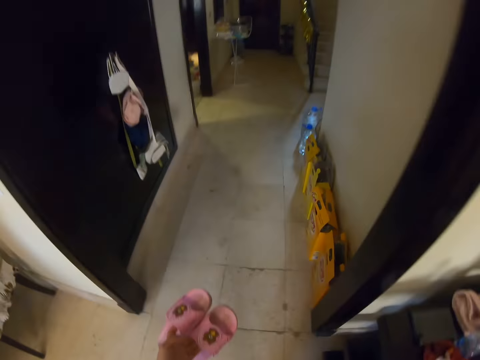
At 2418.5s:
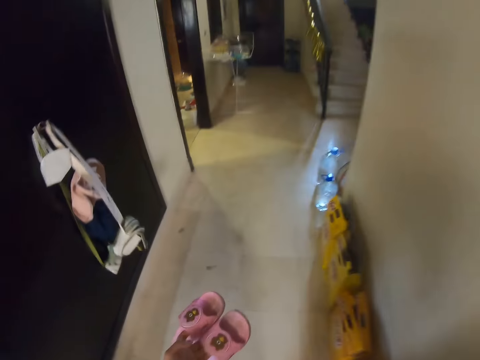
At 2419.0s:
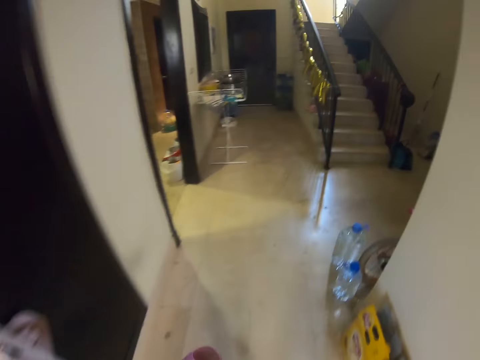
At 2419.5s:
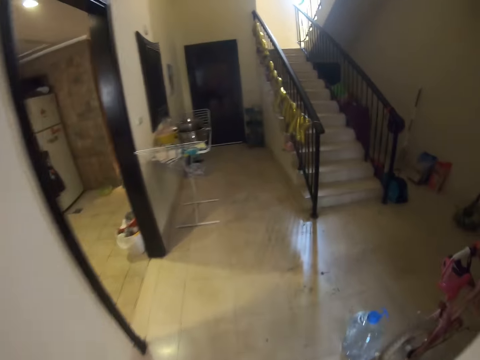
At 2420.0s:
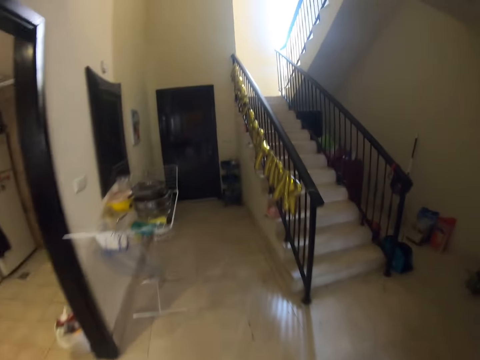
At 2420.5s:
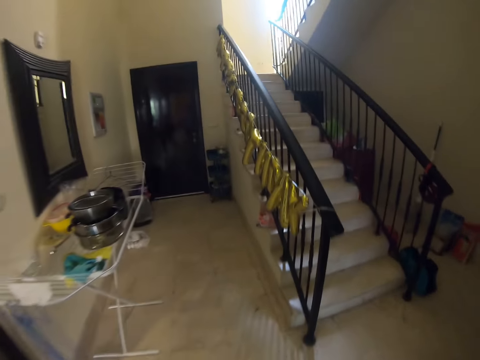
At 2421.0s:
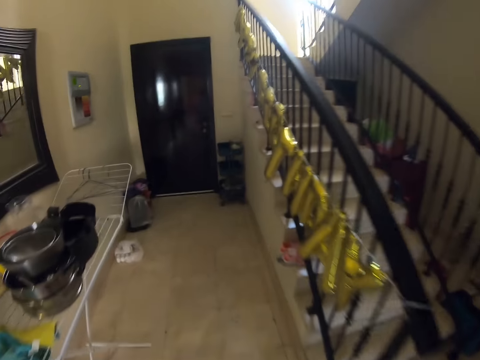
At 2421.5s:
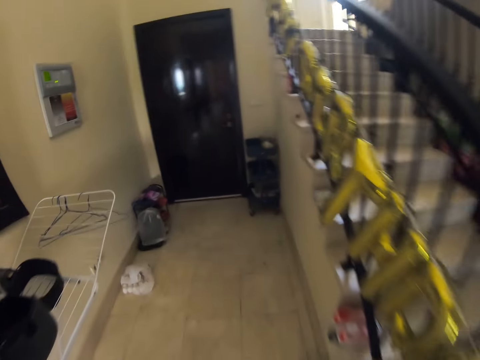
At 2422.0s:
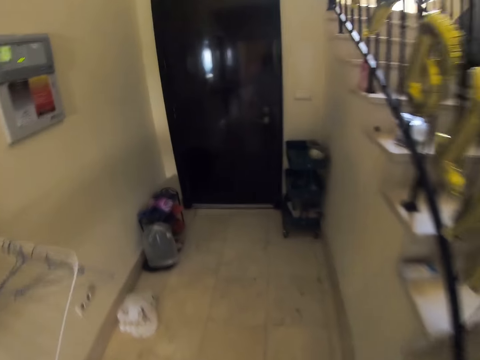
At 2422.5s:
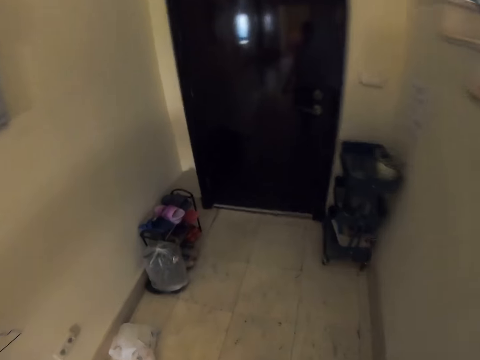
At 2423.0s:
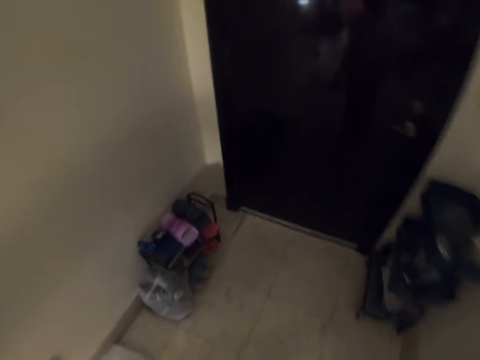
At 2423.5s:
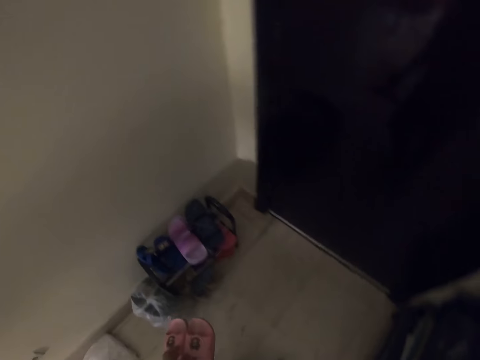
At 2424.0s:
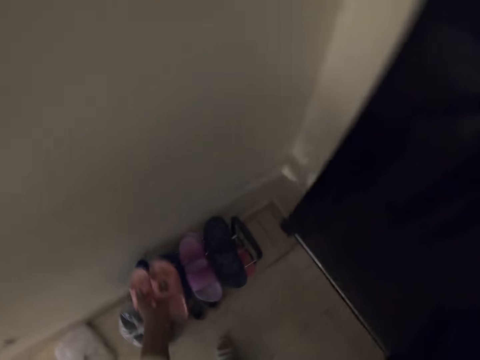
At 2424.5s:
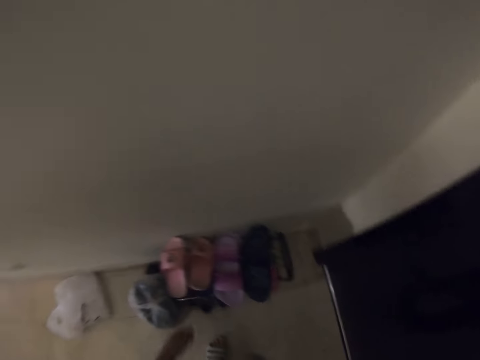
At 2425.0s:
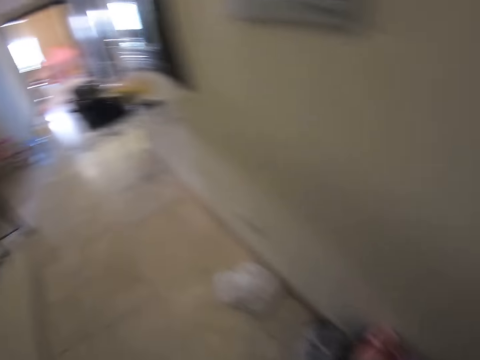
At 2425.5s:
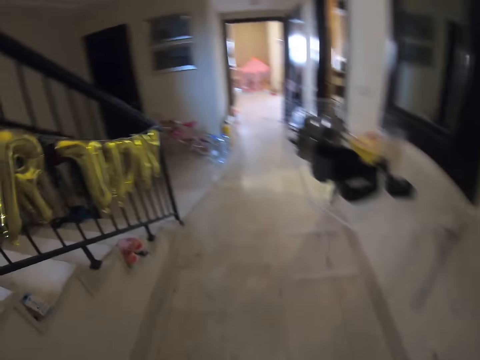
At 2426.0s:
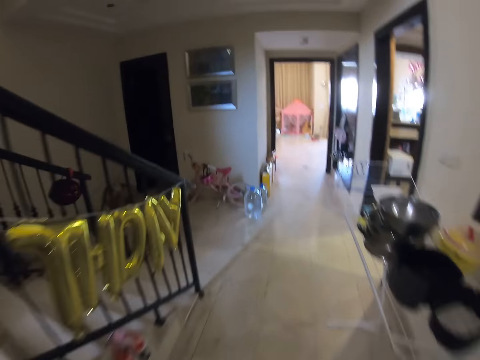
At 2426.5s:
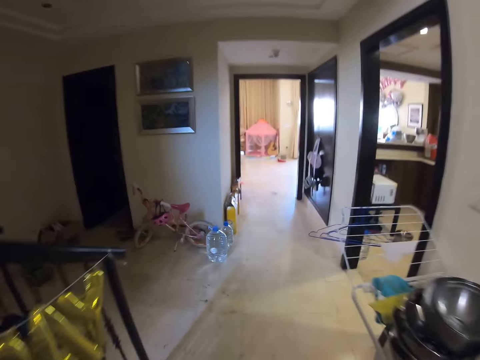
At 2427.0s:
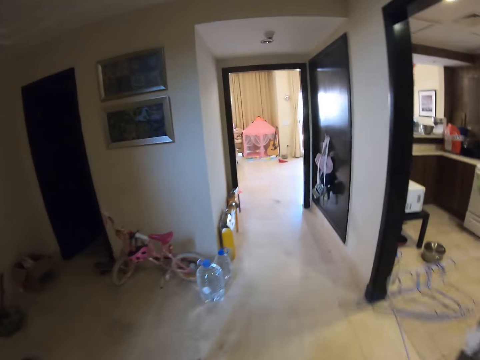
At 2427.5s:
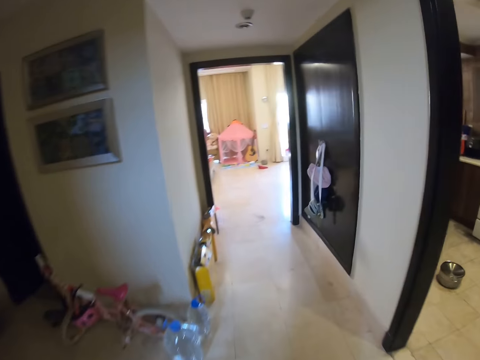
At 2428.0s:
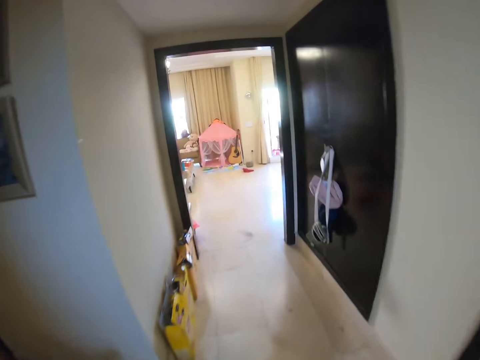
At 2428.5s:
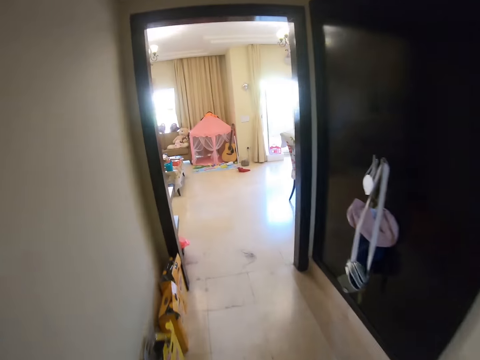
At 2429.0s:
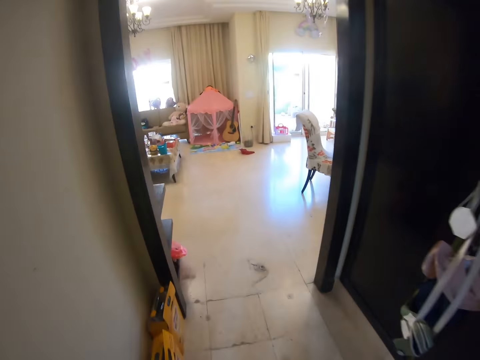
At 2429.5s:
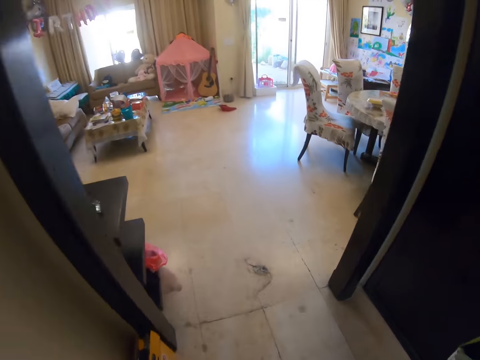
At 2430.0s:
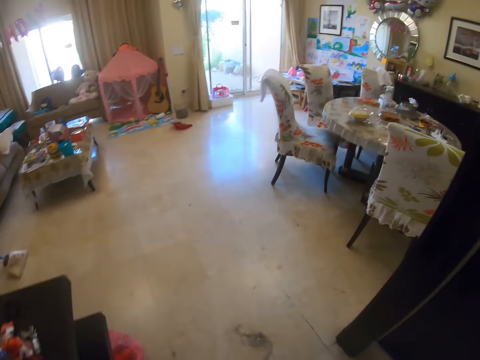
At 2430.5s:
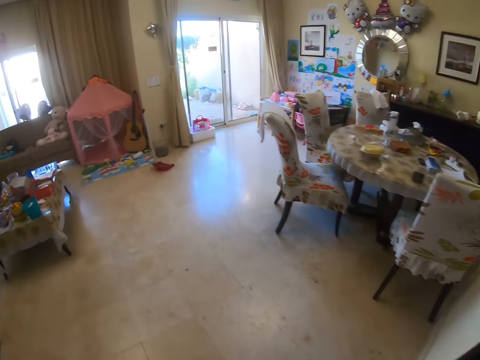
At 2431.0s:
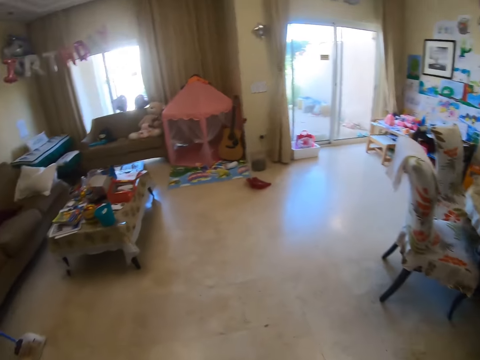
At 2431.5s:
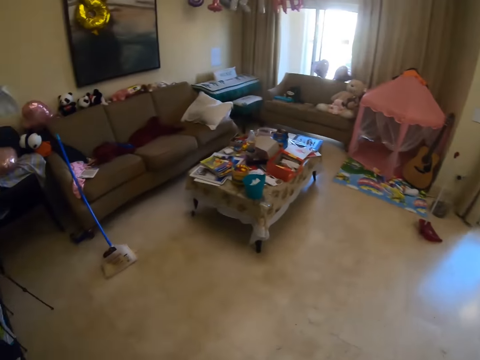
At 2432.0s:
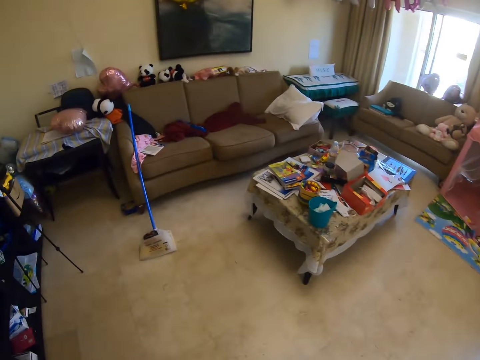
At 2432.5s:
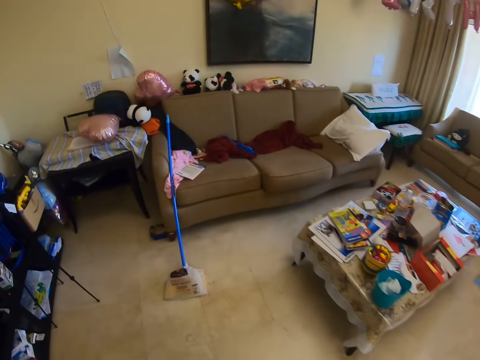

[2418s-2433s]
The camera wearer walks on the hallway. They carry the sandals towards the stairs. They place the sandals on the shoe rack. They walk to the living room. They enter the living room. They walk back to the living room. They walk towards the sofa.

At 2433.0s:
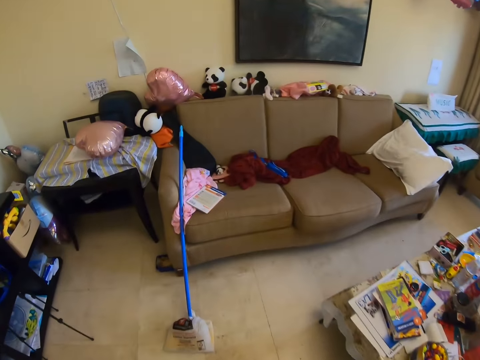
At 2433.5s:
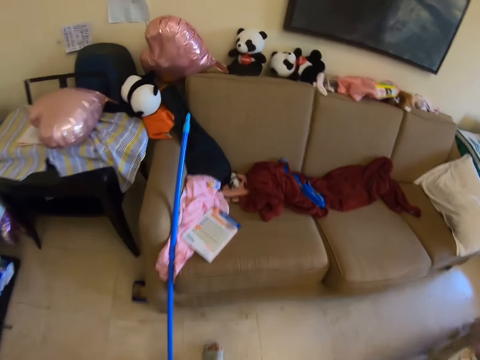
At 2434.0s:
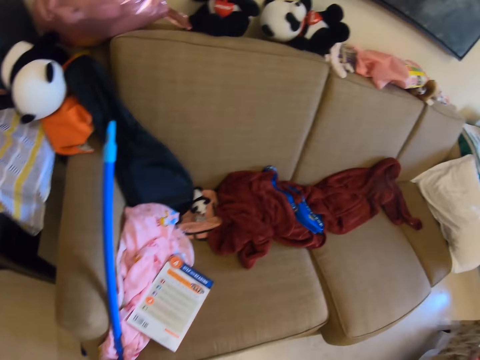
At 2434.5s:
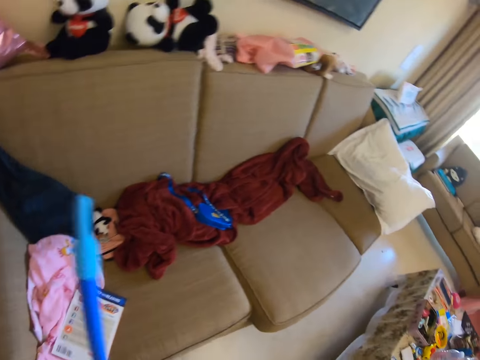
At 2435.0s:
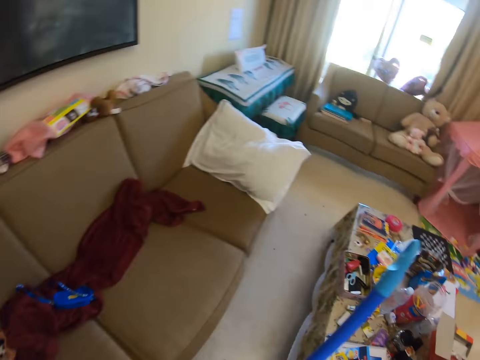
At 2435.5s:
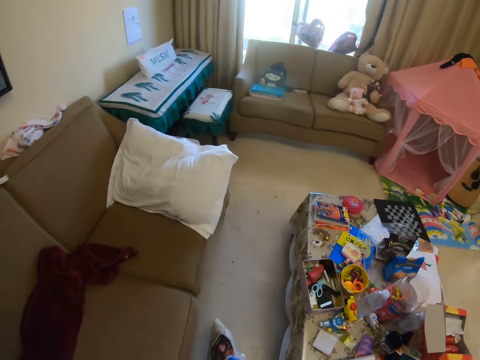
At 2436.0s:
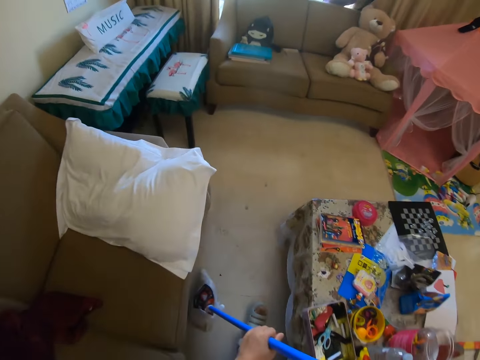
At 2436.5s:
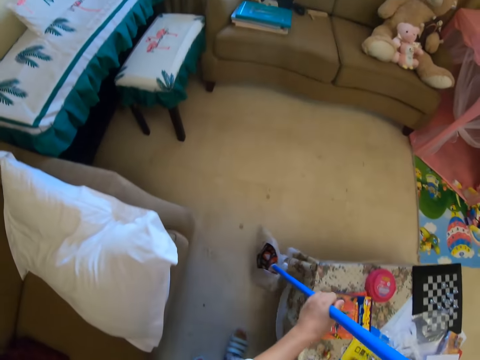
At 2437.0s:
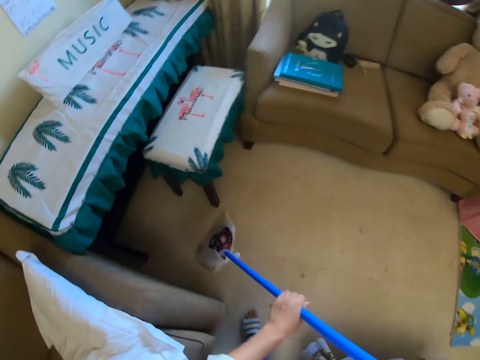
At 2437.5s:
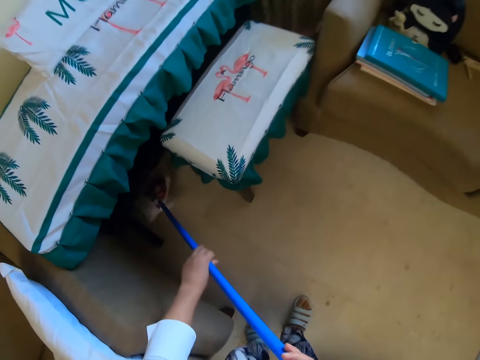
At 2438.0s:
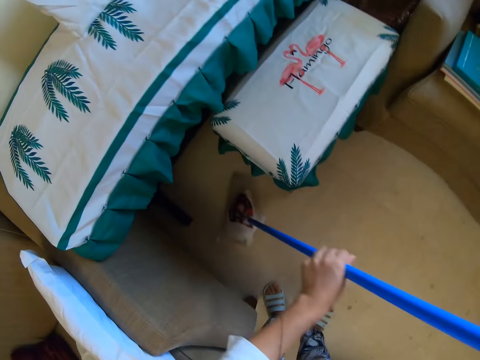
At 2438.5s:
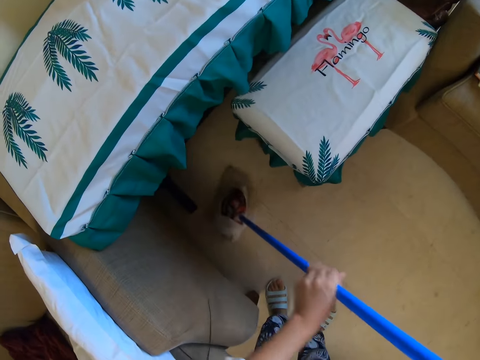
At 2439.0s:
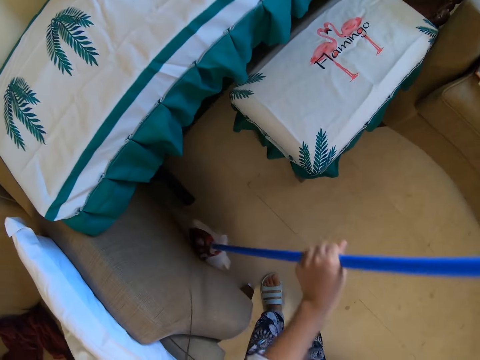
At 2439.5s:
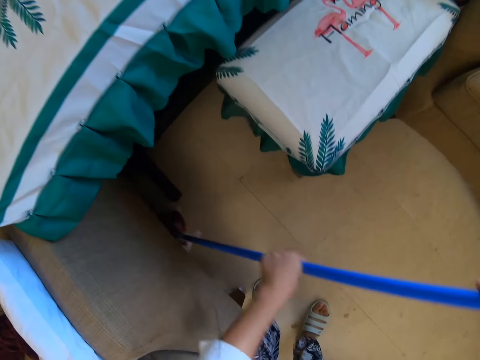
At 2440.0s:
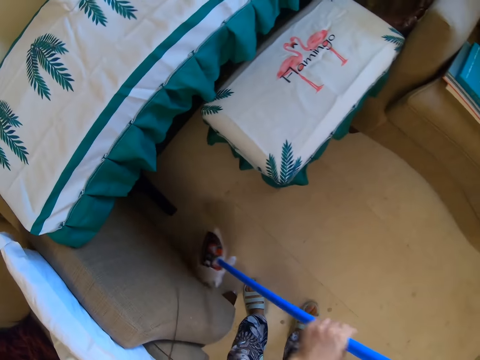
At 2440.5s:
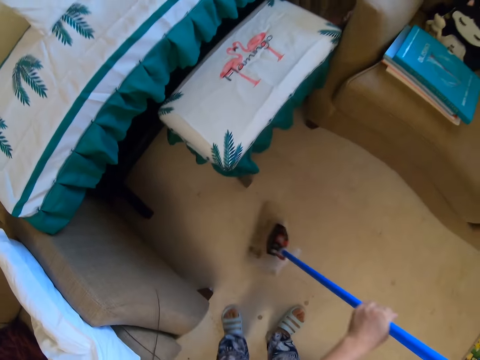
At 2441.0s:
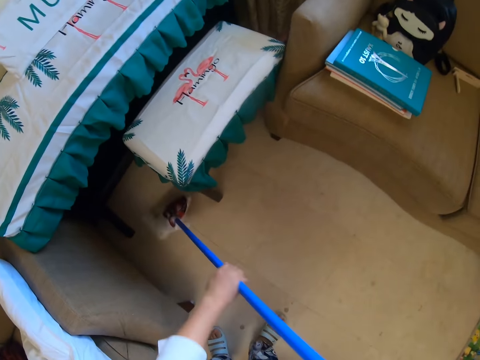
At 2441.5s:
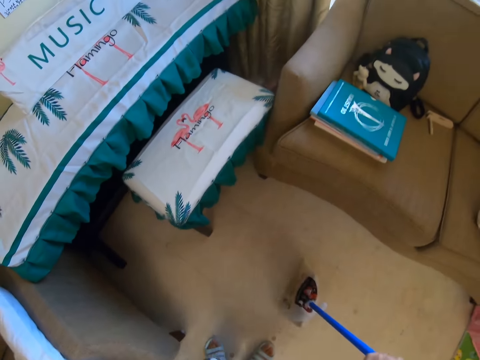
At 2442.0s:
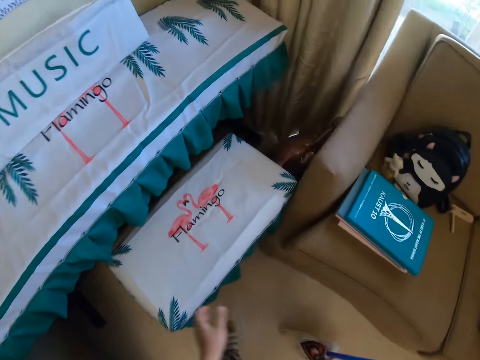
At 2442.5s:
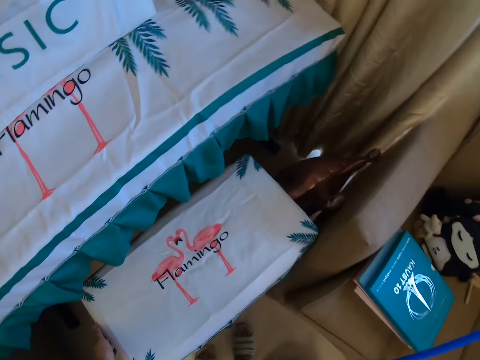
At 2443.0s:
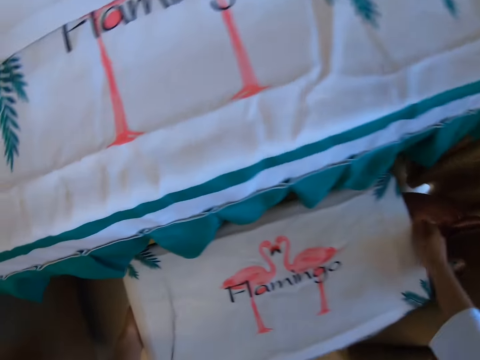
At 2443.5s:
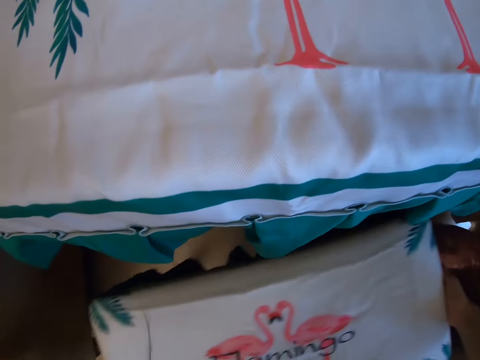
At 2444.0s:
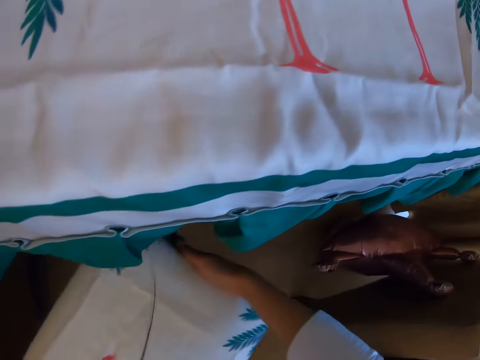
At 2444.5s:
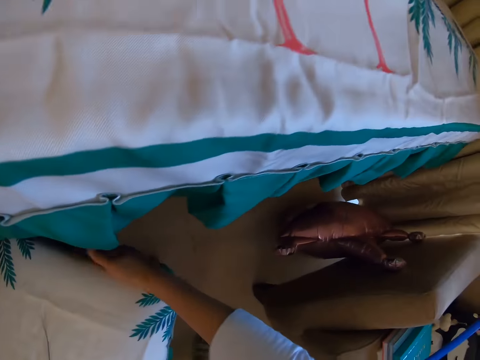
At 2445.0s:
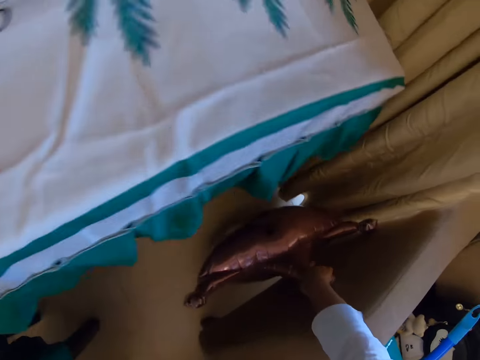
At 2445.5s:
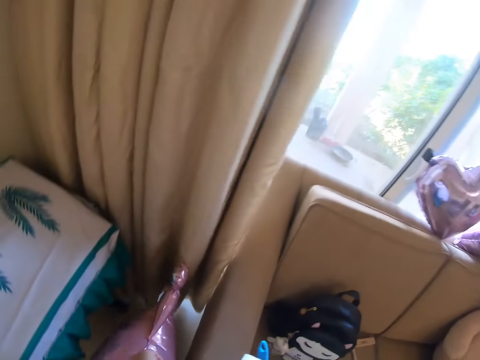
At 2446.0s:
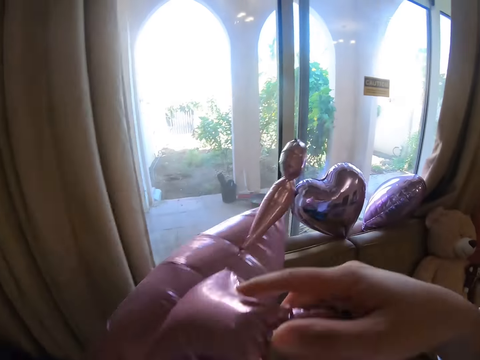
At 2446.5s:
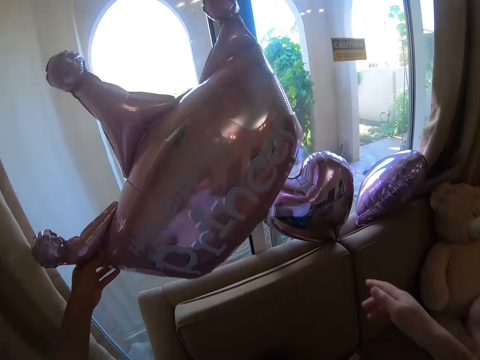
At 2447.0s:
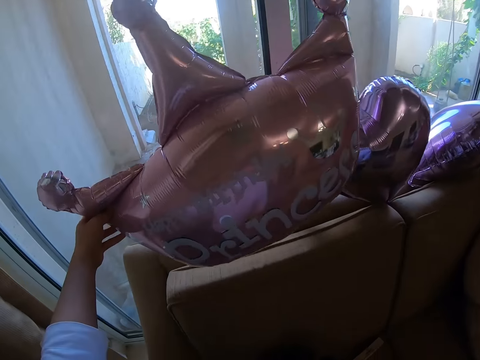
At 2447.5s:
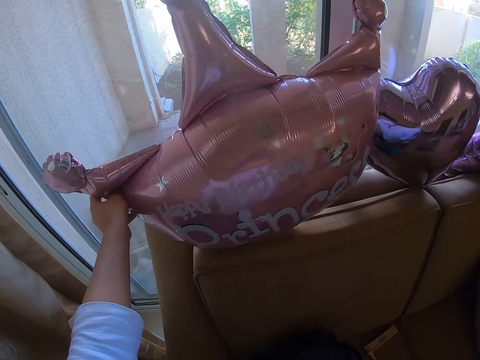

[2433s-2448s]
The camera wearer picks up the broom with the right hand. They carry the broom. They sweep the floor with the broom. They sweep the floor using the hand broom with both hands. They move a stool. They grab a balloon and move the balloon.
